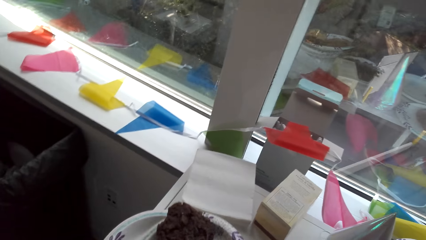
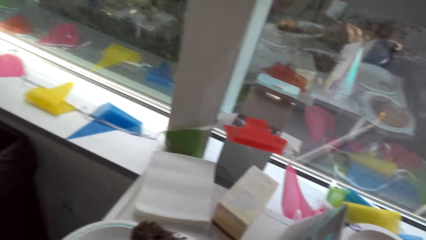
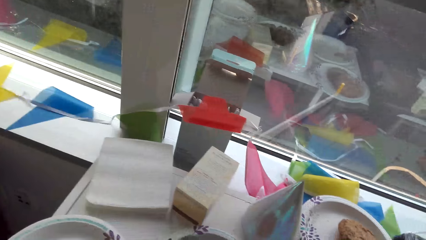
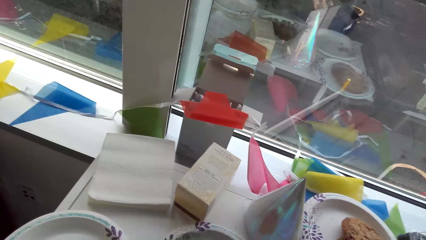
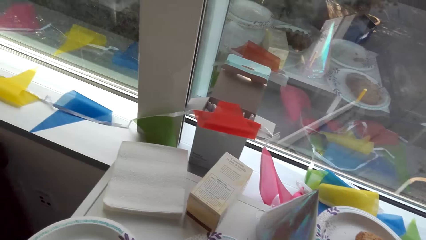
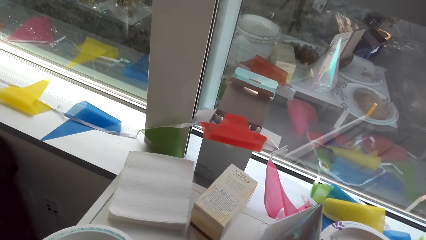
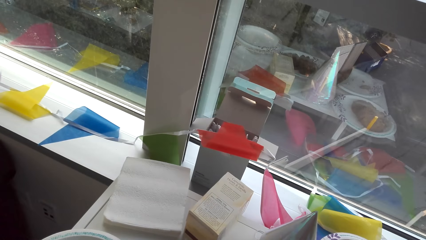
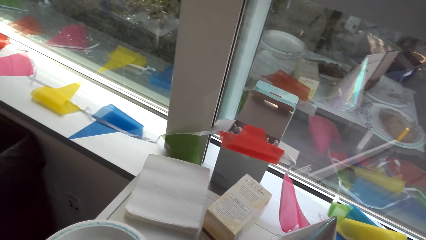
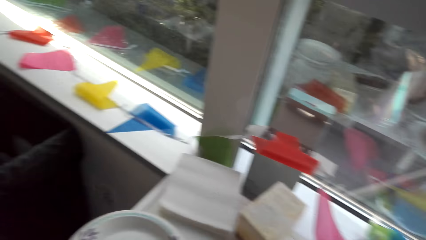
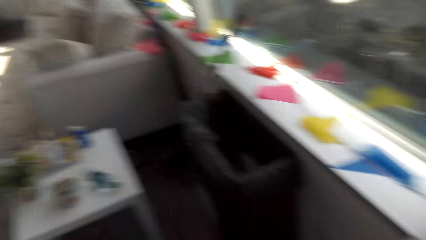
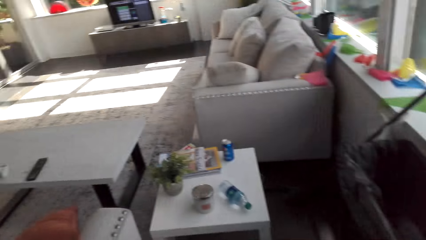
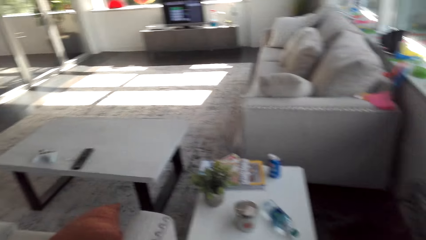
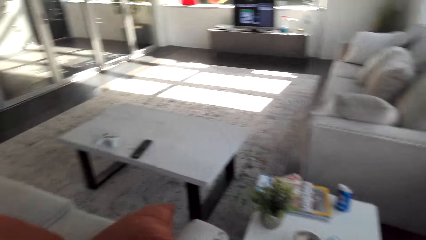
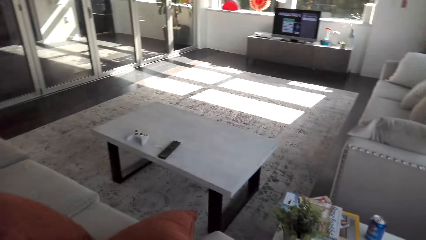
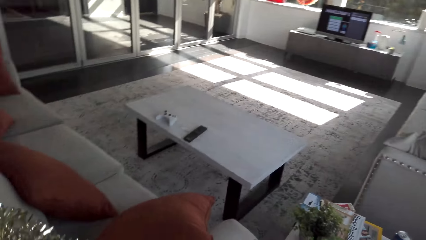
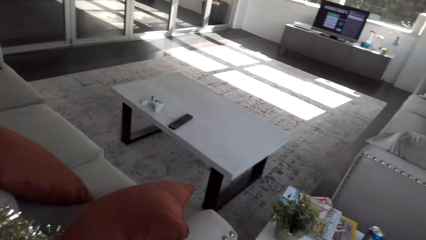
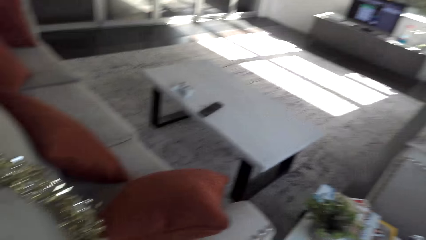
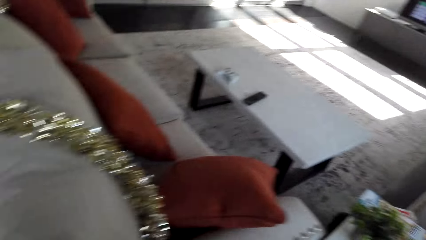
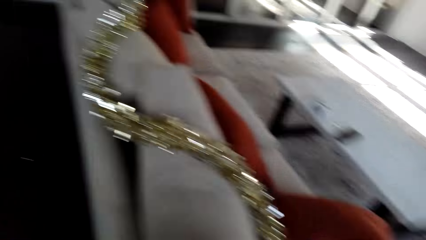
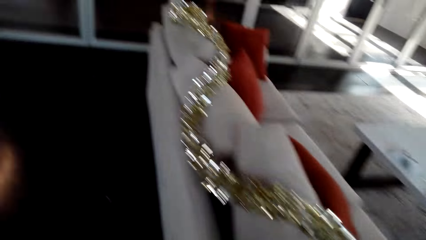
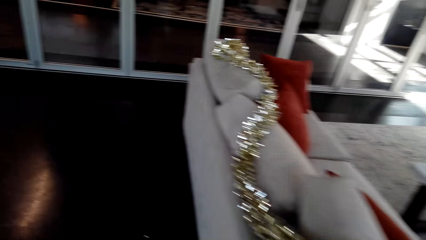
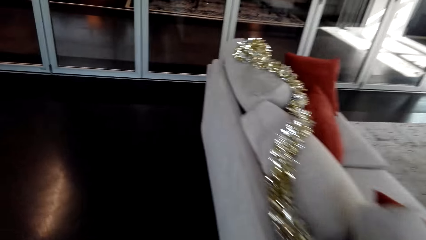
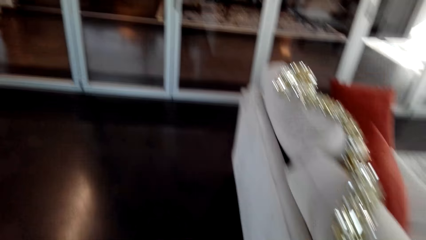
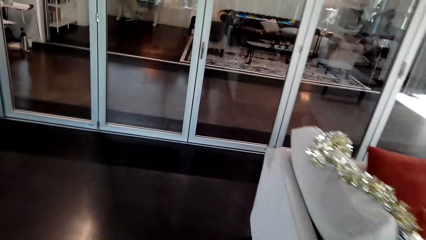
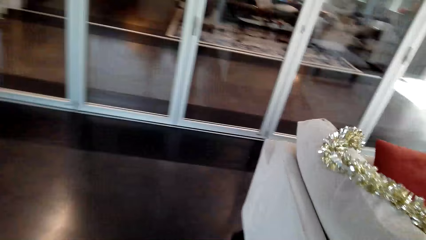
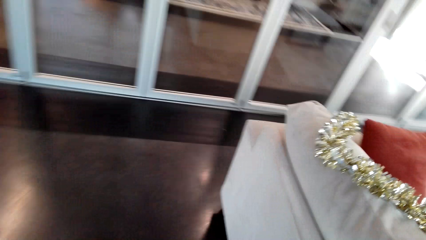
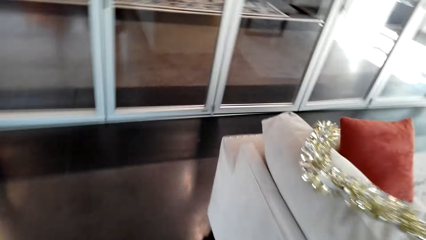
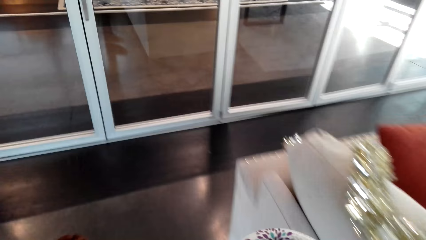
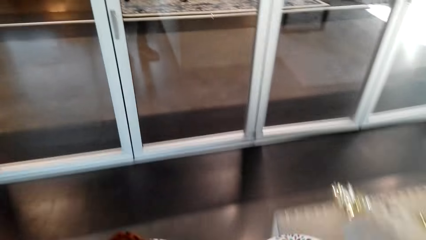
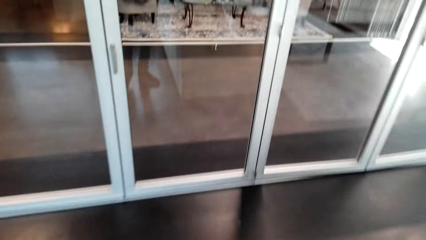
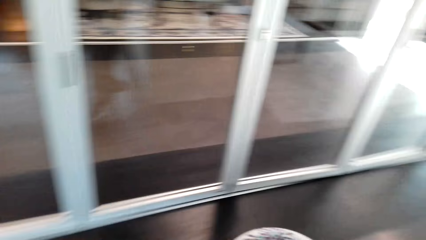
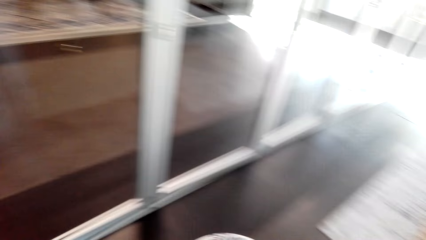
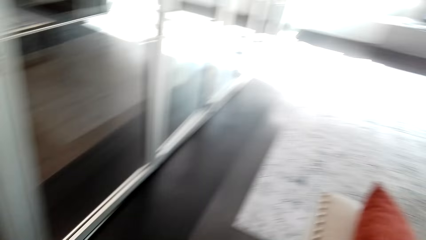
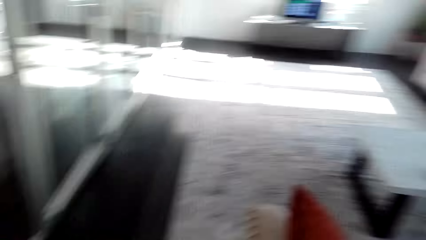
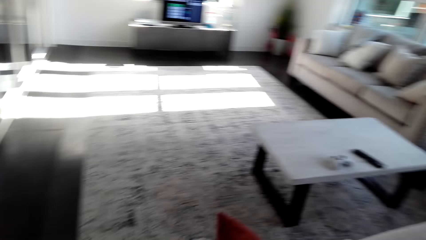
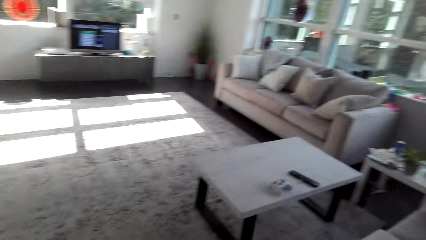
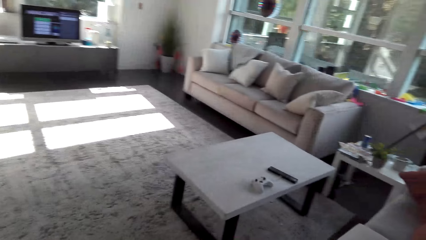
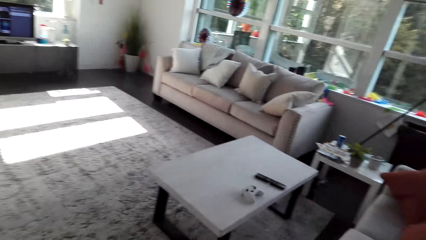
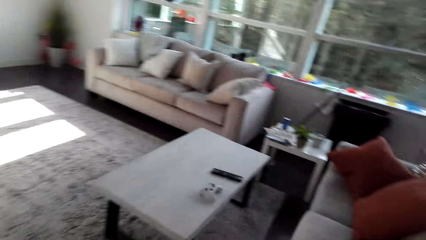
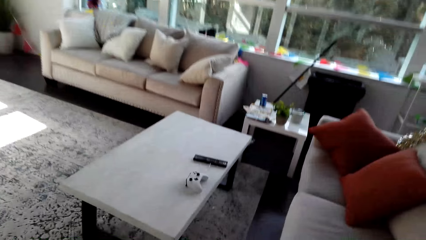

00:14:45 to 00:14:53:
The camera wearer picks up a snack plate. They touch the food. They look around. They walk around.

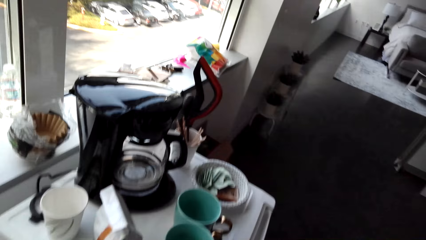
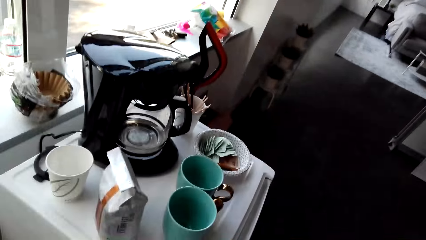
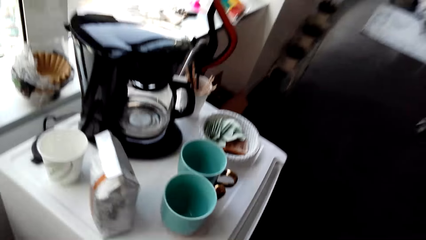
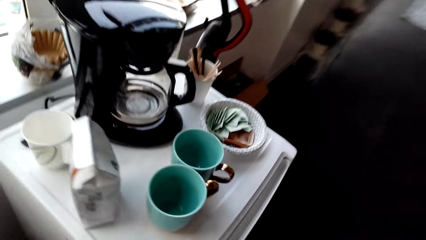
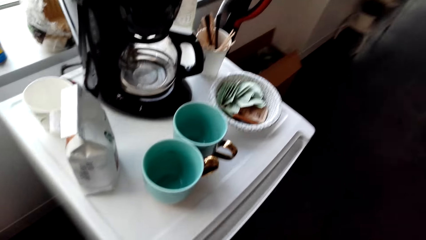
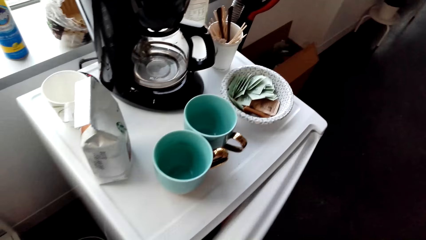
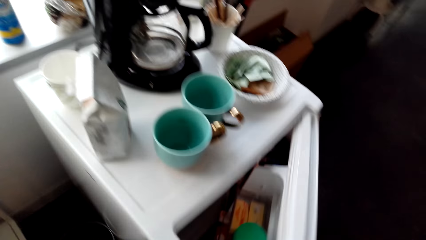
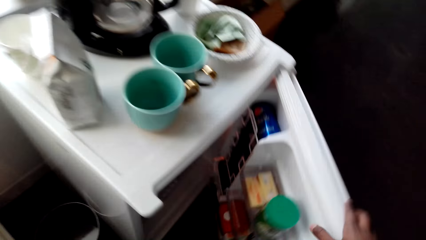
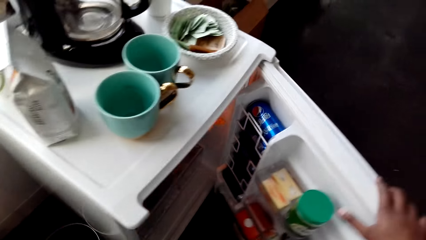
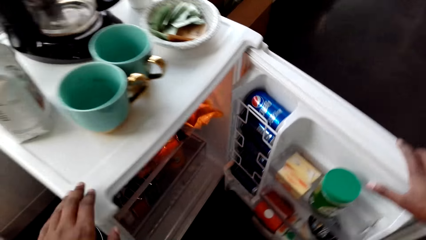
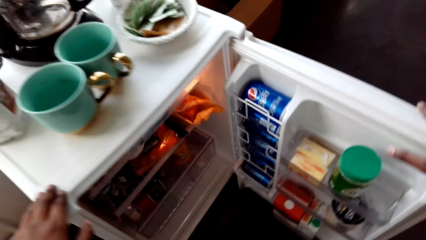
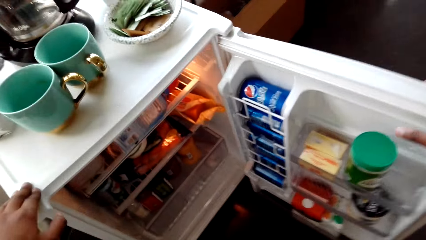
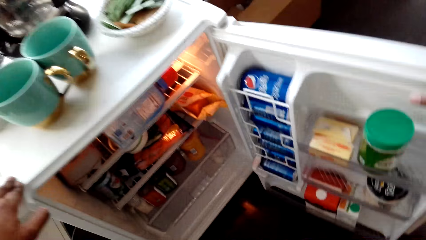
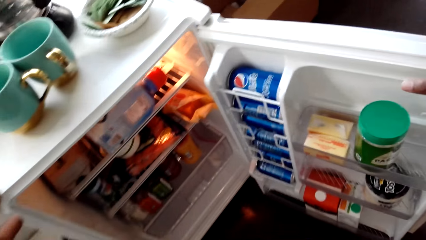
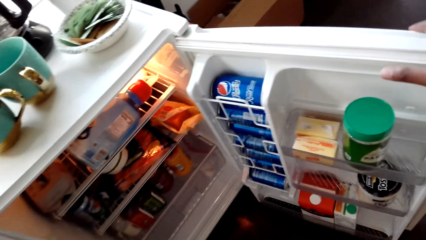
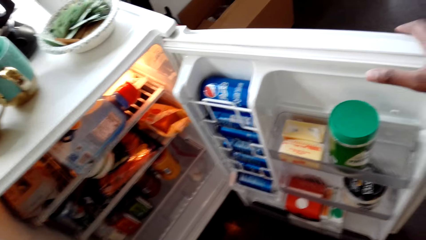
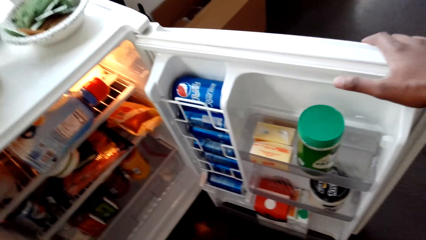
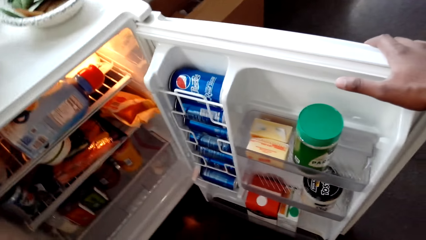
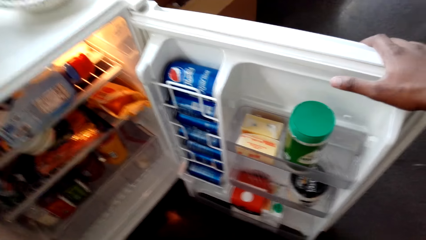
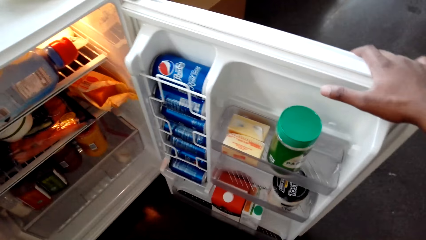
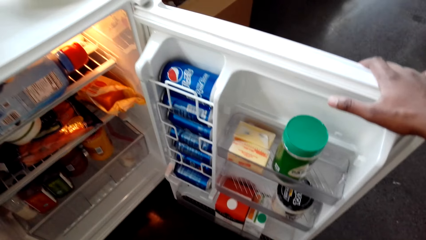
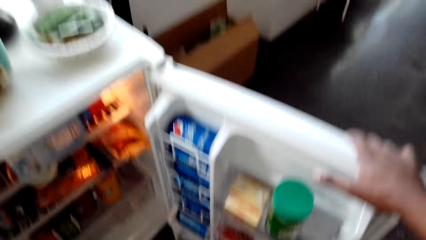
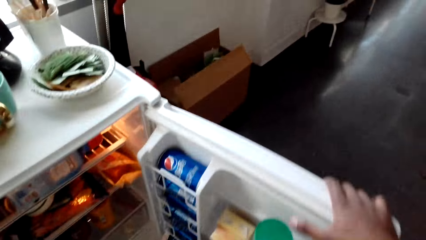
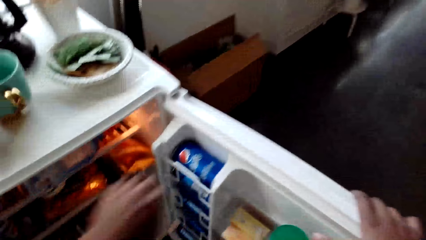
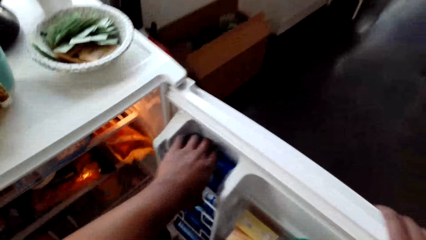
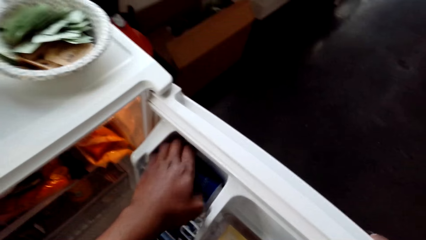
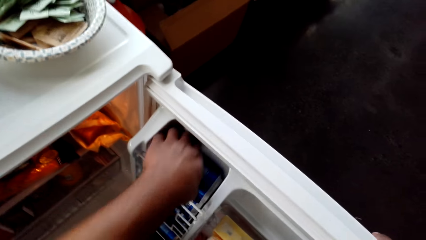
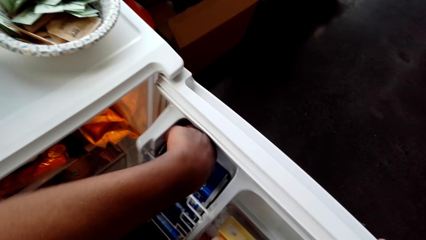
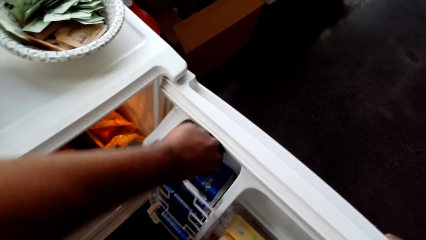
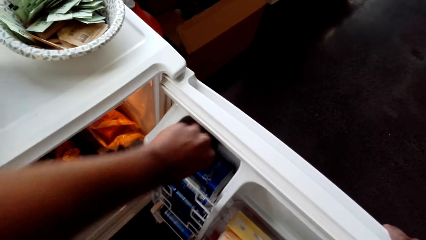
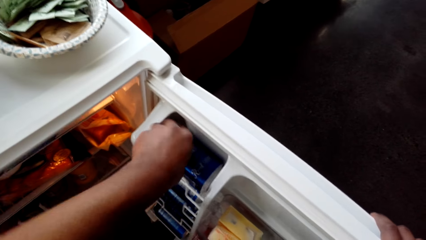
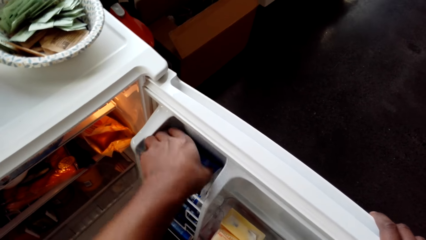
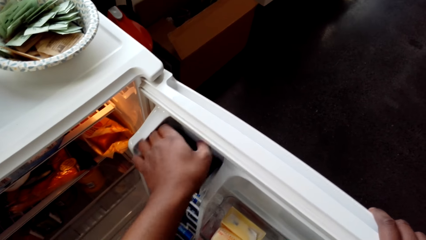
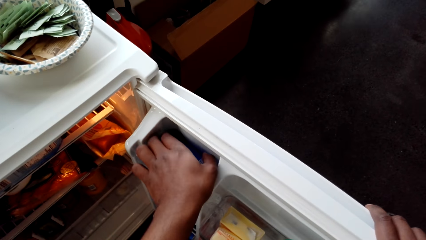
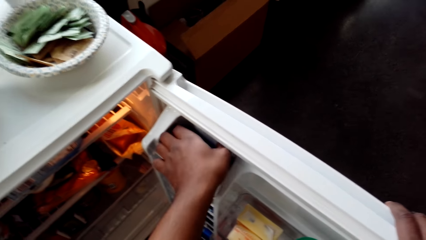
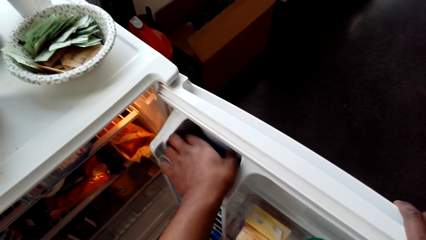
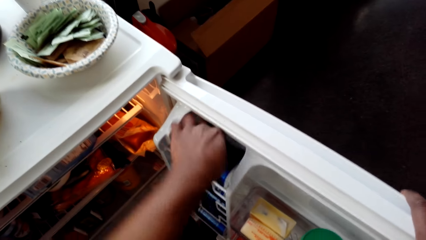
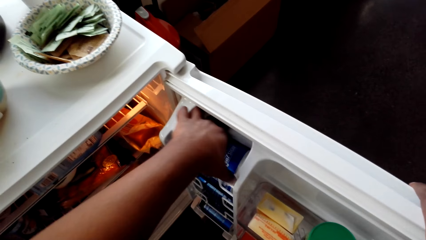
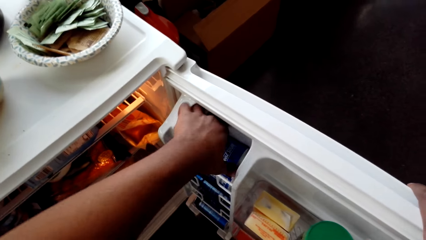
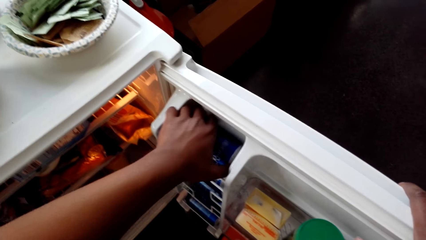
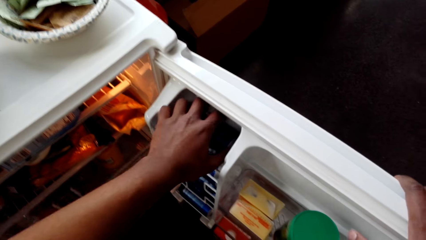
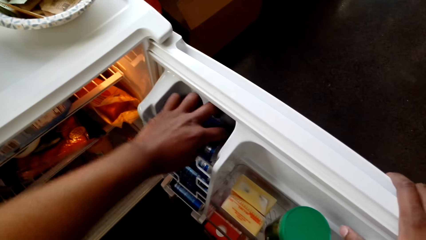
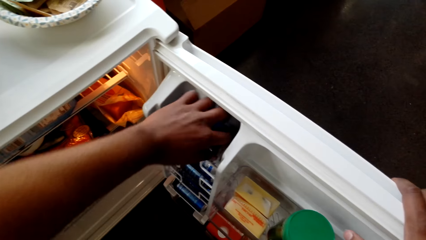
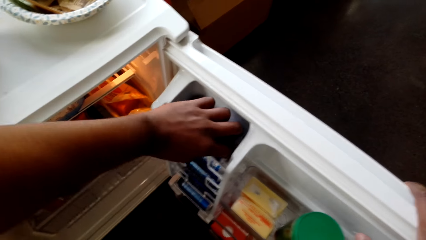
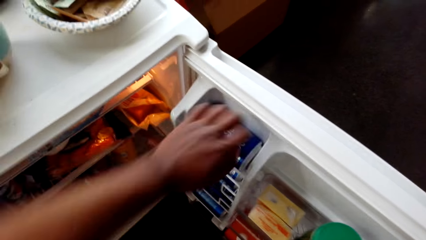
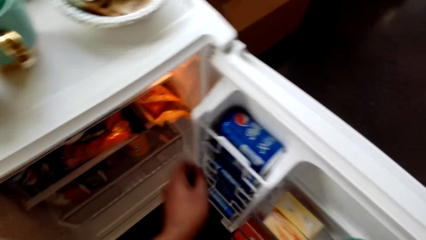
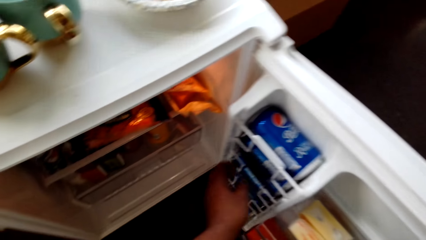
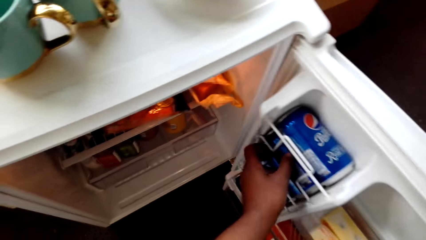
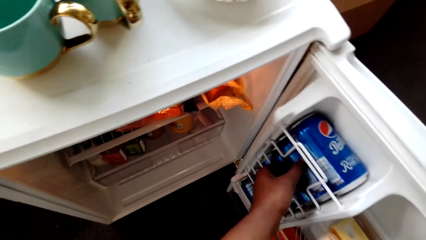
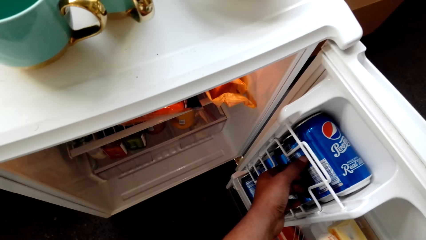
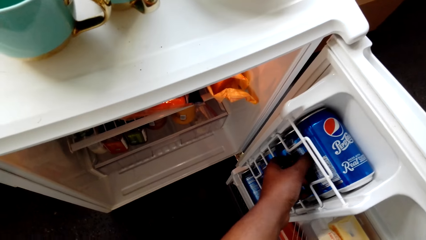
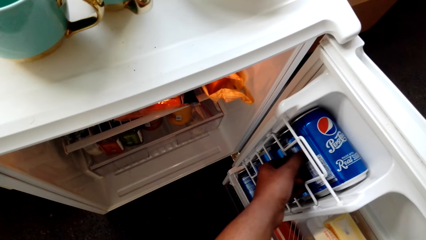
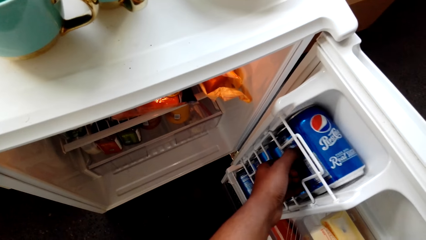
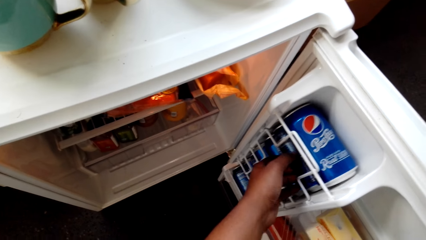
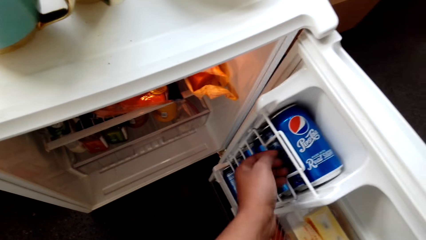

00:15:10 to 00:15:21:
The camera wearer opens the fridge. They look inside the fridge. They pick up a drink. They touch a can. They drop the left hand. They touch the can from the fridge.
